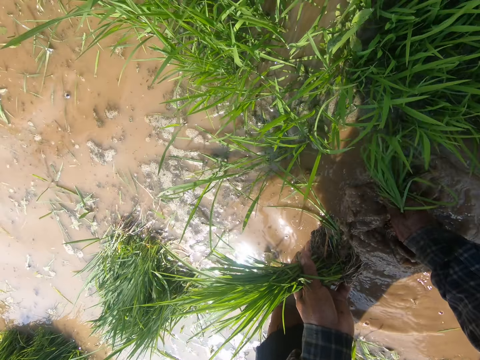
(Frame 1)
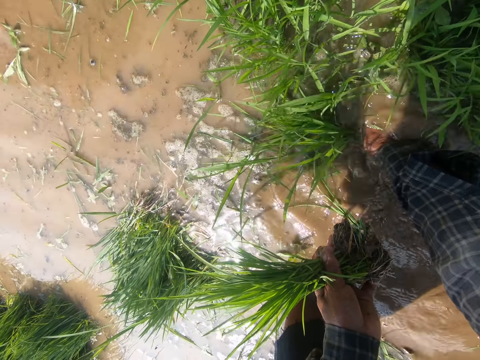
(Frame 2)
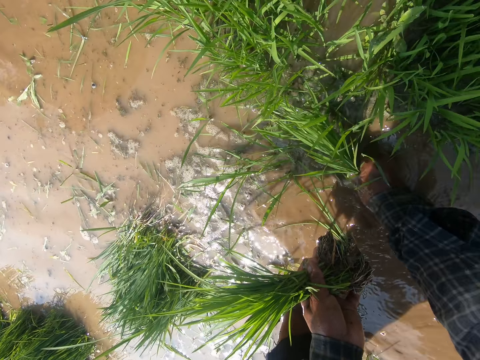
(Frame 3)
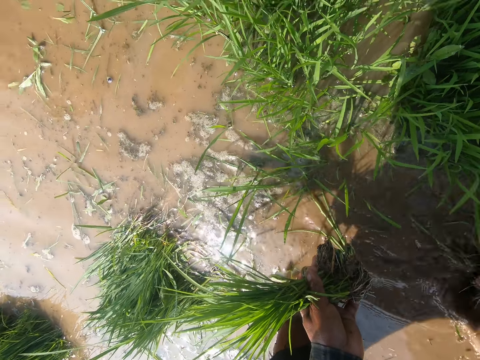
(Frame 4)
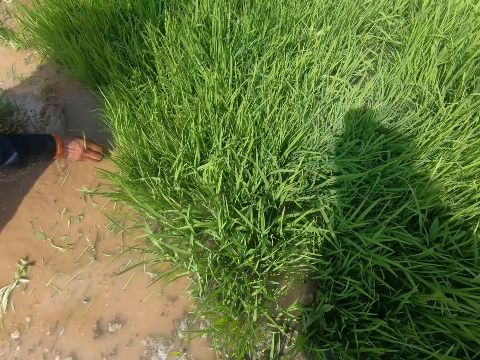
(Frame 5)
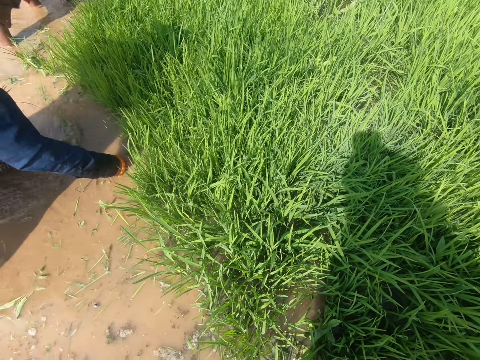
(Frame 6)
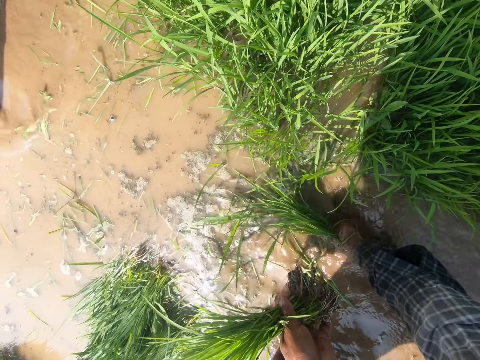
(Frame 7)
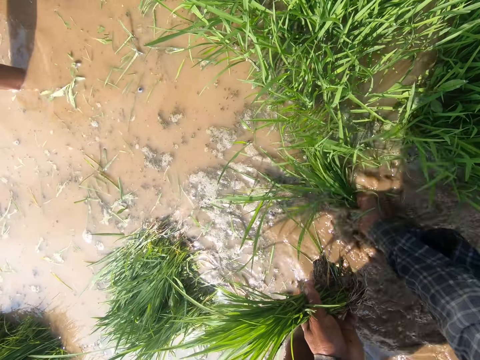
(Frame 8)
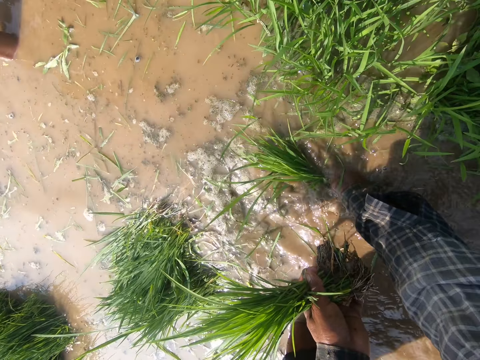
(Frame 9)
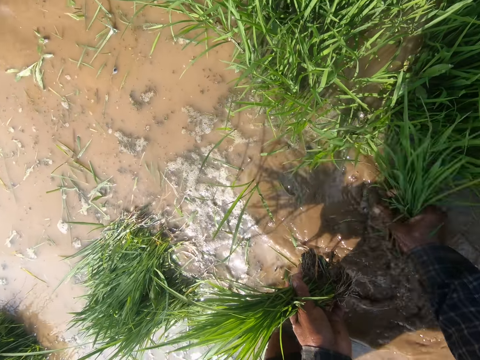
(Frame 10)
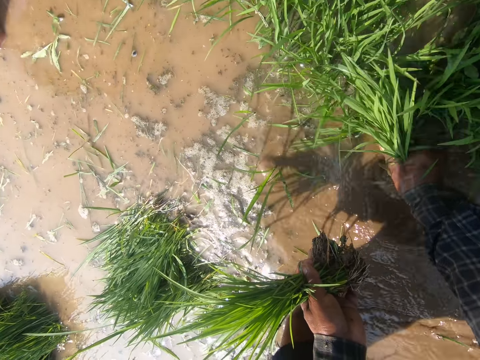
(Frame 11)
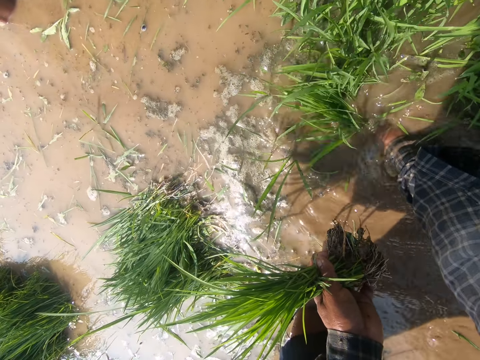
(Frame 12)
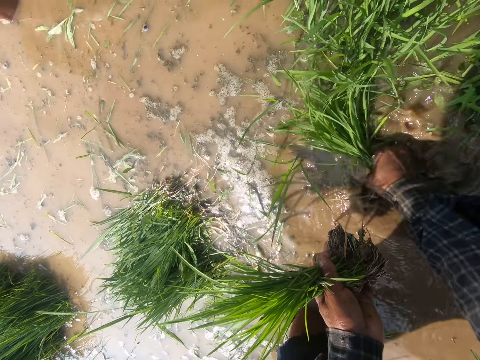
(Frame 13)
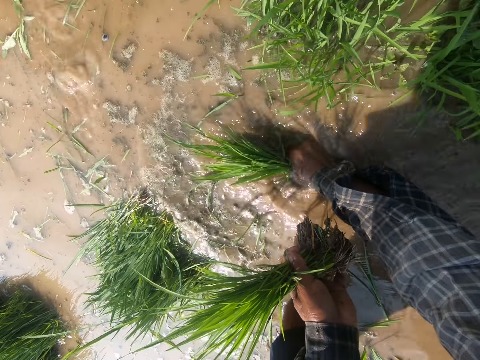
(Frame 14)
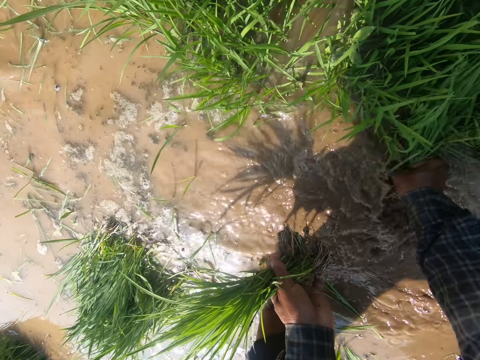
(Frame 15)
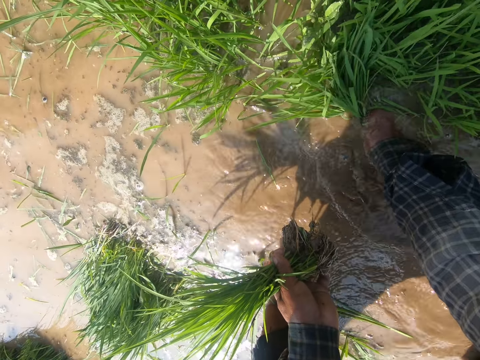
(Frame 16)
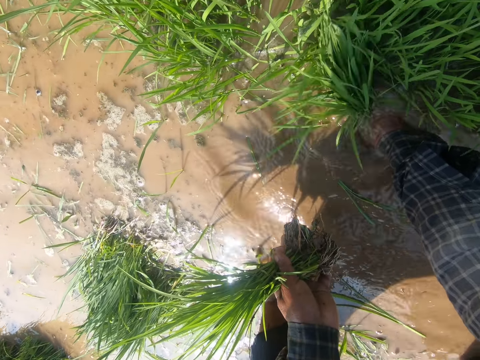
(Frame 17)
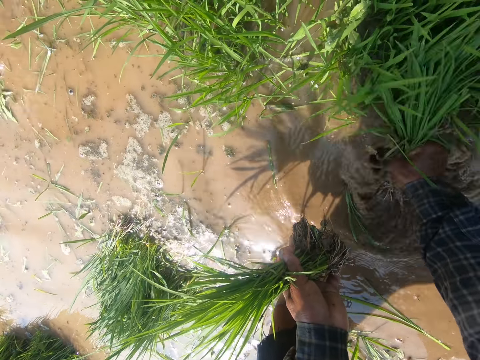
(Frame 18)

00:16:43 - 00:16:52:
The camera wearer plucks grass from the water with her right hand. She dips the grass in her right hand in water. She stares at the grass. She plucks grass from the water with her right hand.

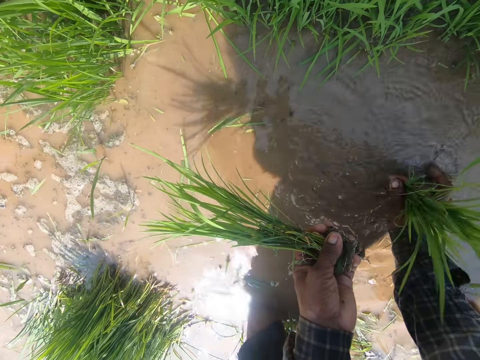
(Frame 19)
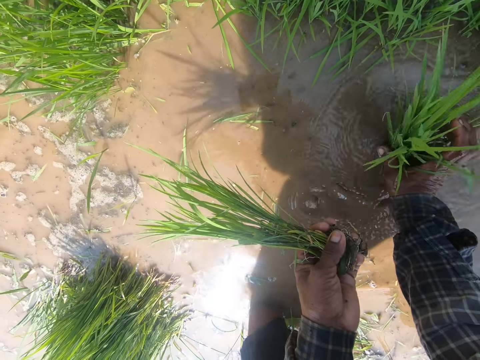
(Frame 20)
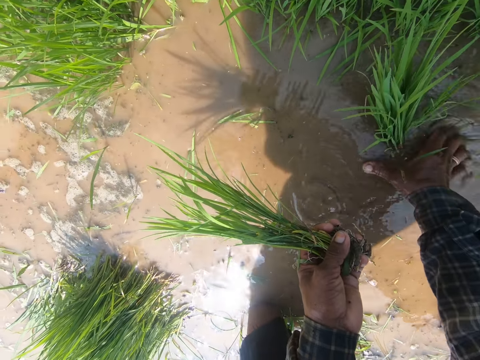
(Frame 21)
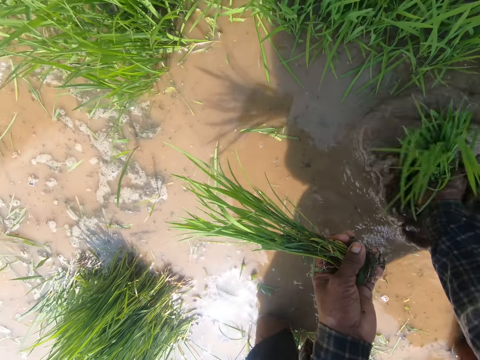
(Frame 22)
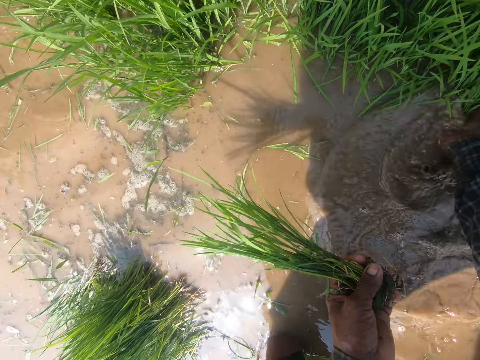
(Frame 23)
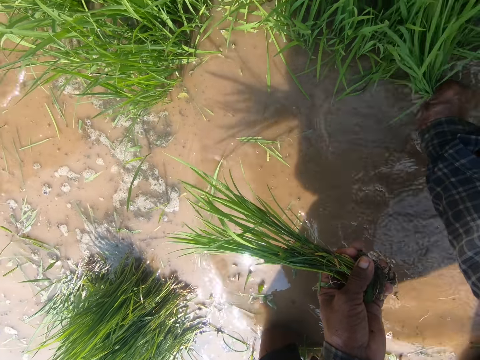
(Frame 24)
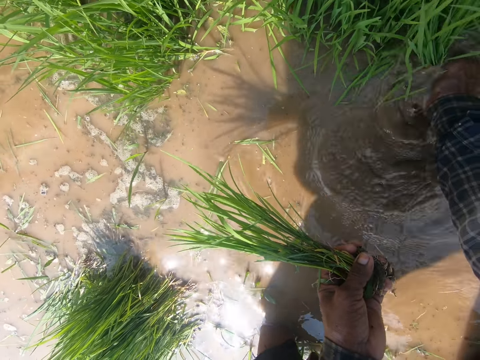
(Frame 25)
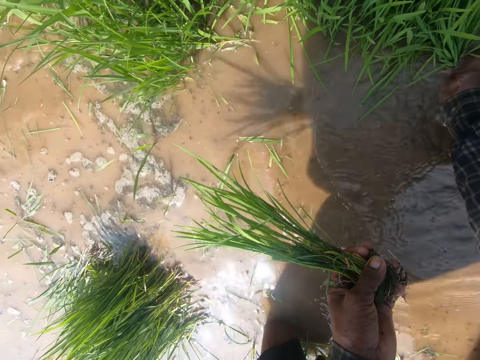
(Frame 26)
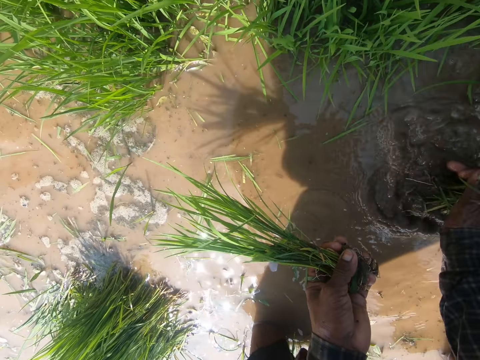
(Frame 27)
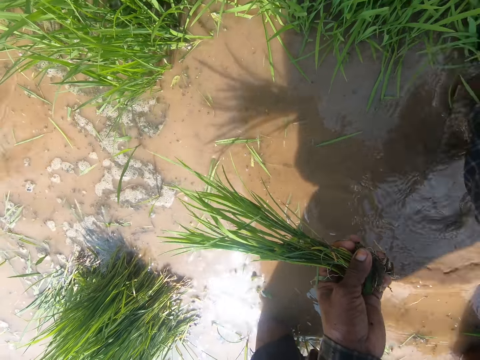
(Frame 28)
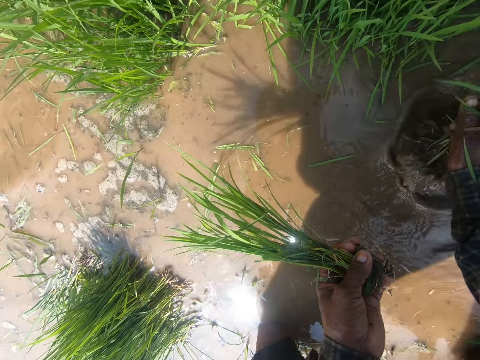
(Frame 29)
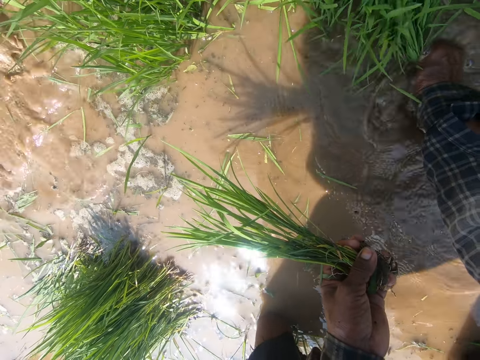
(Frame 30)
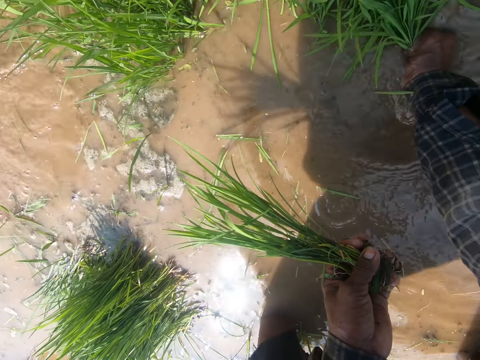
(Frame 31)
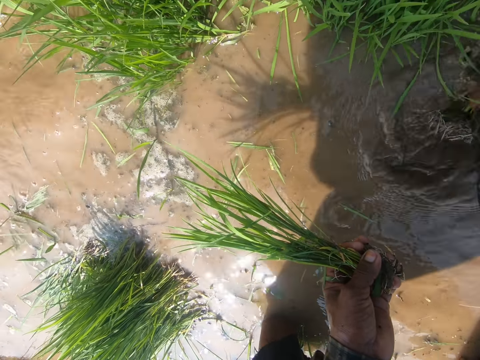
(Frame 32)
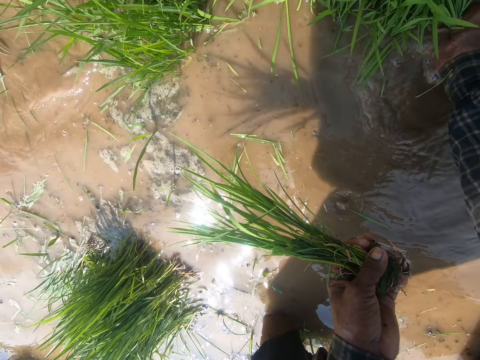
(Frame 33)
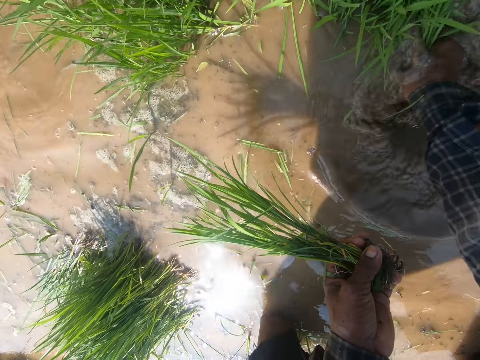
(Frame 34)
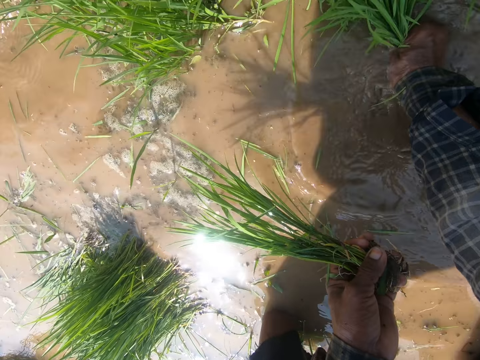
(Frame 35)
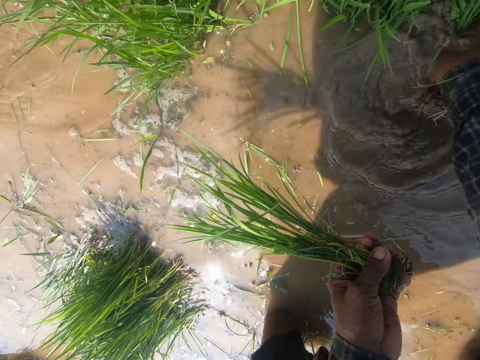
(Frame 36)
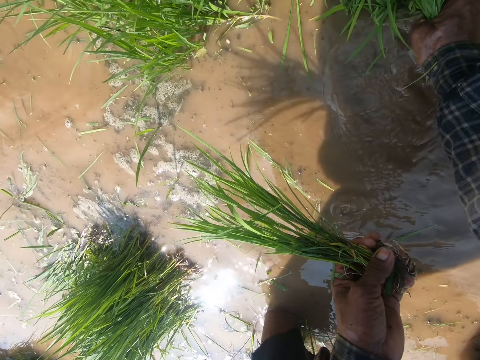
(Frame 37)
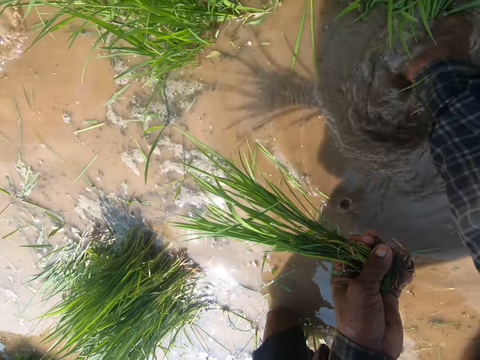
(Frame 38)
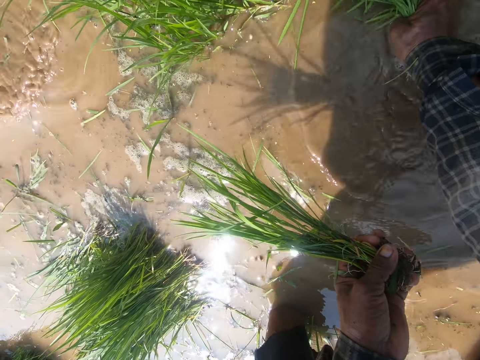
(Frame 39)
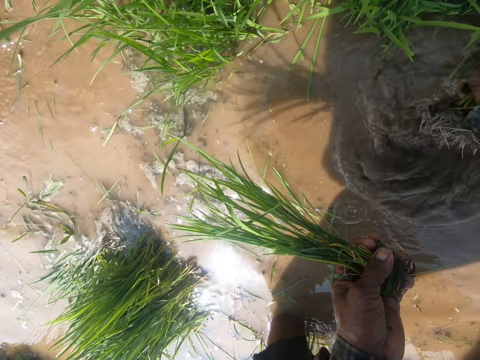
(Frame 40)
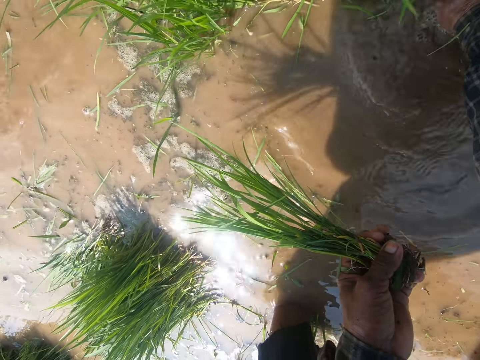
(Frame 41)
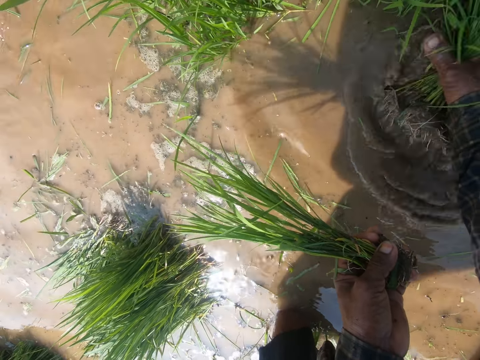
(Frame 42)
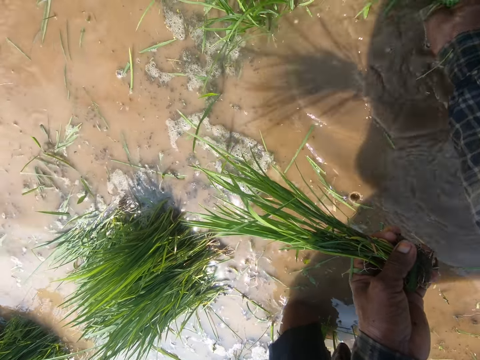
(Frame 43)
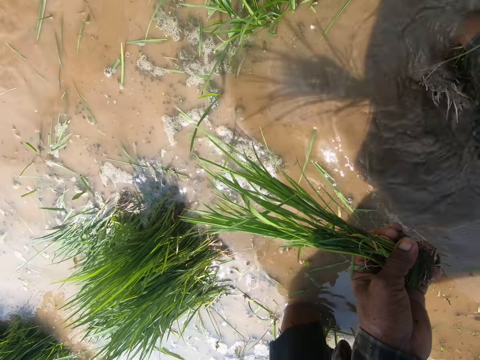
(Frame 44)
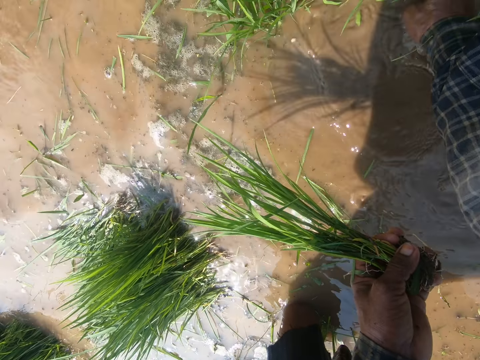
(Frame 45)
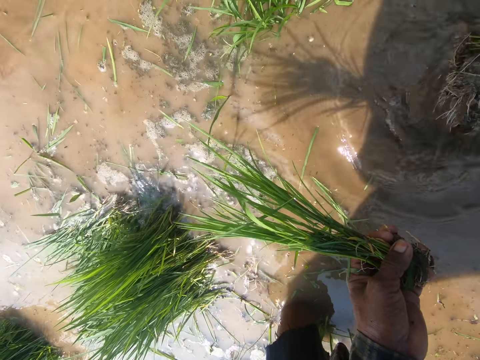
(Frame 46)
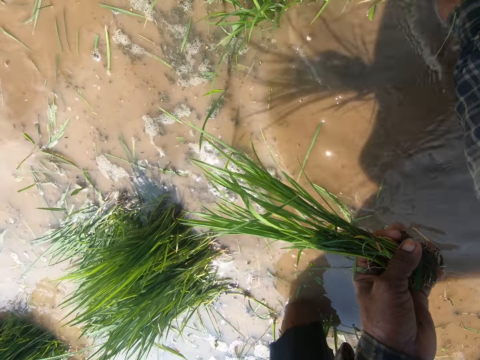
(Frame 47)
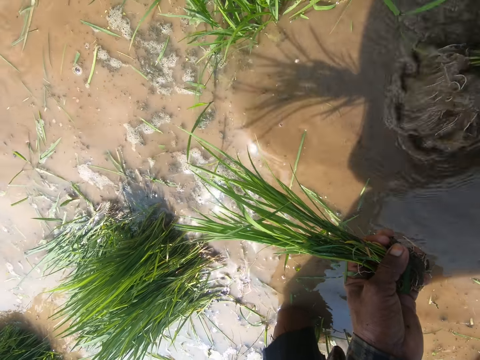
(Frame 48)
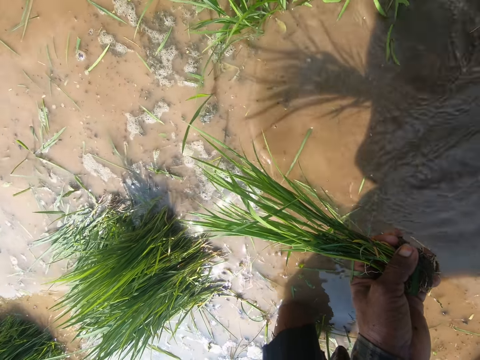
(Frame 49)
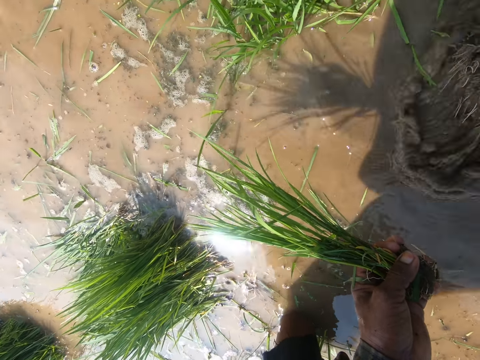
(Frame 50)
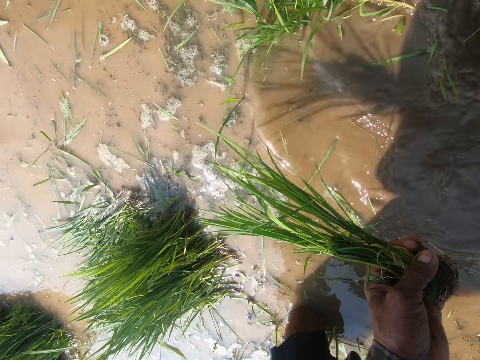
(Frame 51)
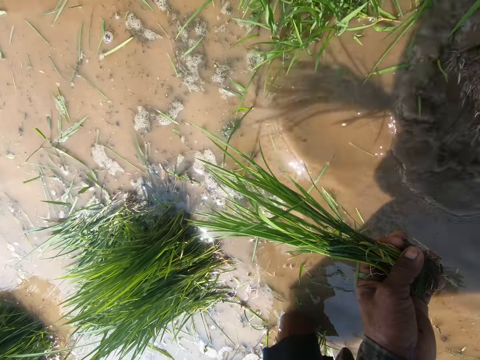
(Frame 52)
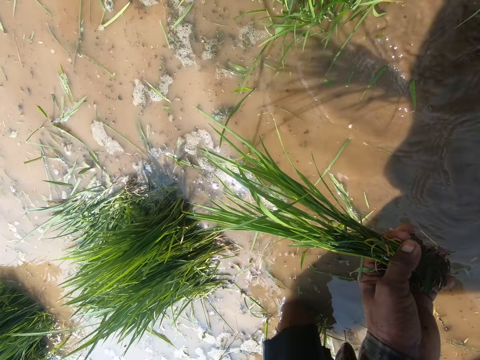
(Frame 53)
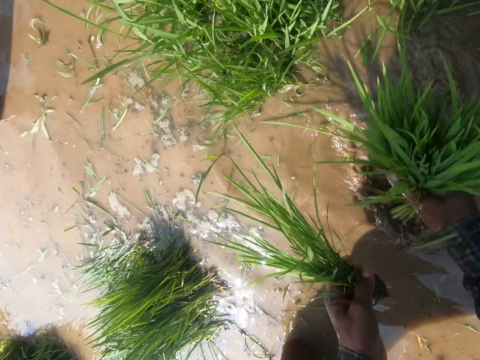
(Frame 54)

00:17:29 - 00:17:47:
The camera wearer adjusts her grip on the grass. She dips the grass in her right hand in water. She plucks grass from the water with her right hand.
